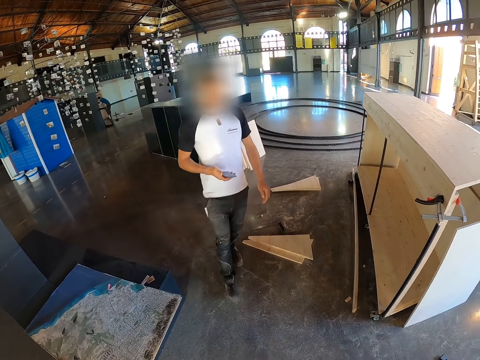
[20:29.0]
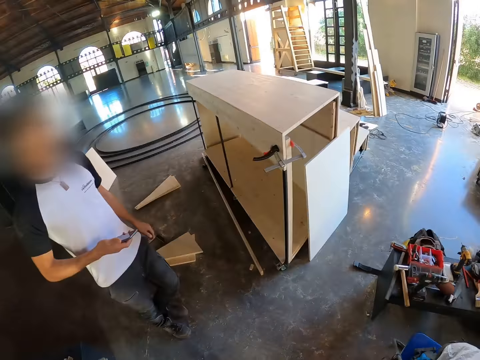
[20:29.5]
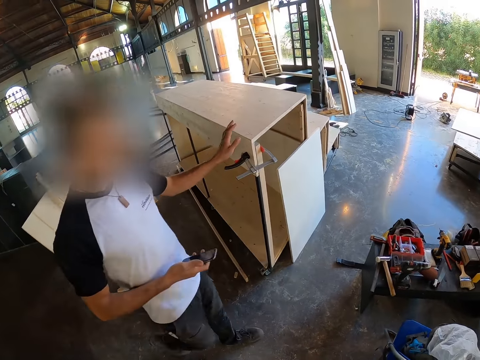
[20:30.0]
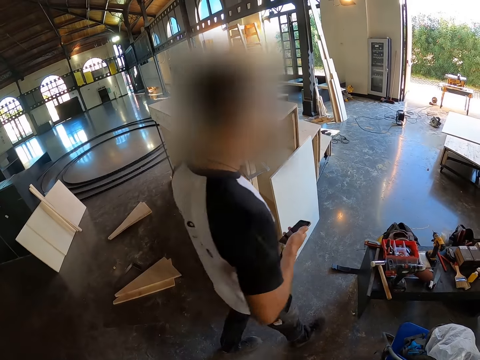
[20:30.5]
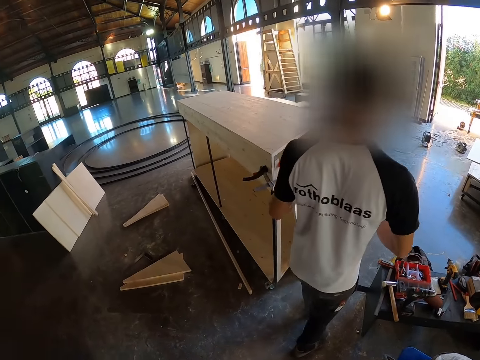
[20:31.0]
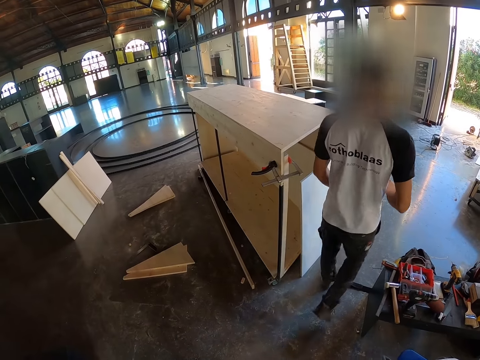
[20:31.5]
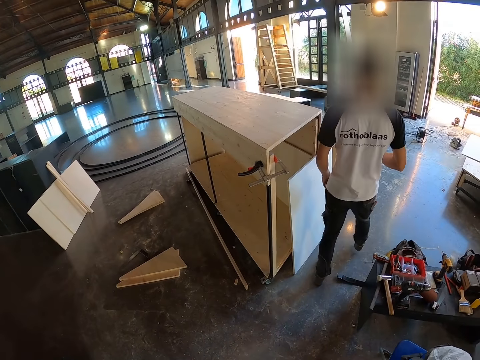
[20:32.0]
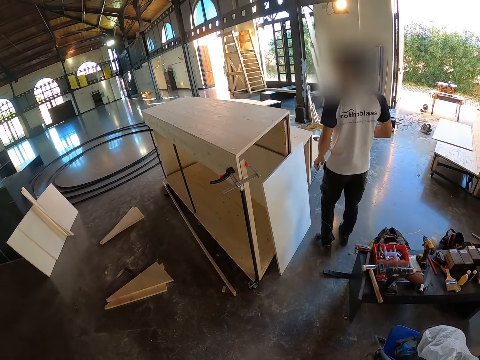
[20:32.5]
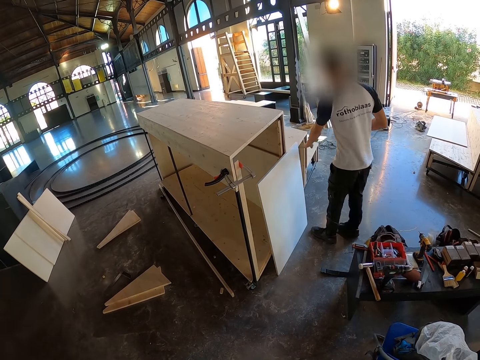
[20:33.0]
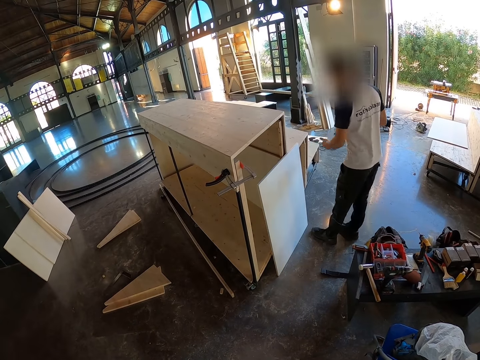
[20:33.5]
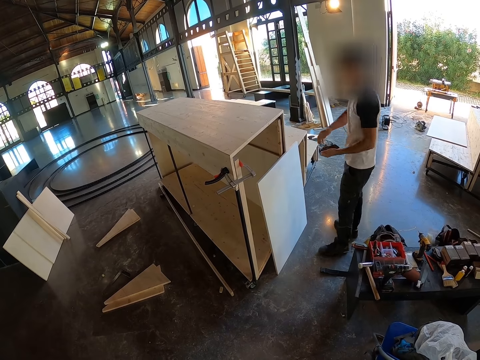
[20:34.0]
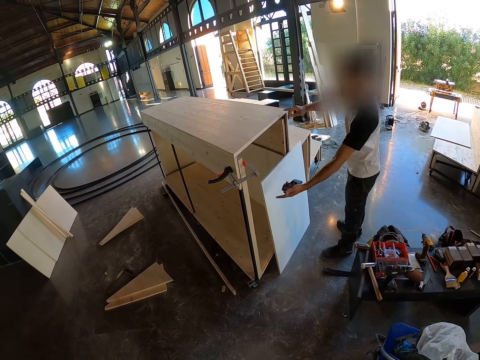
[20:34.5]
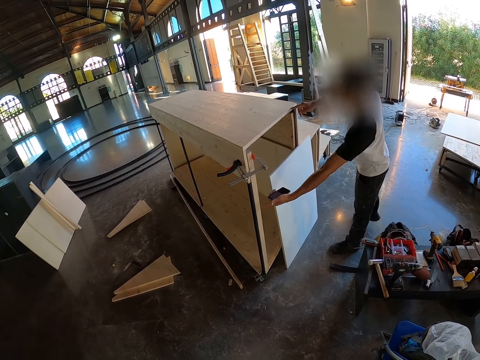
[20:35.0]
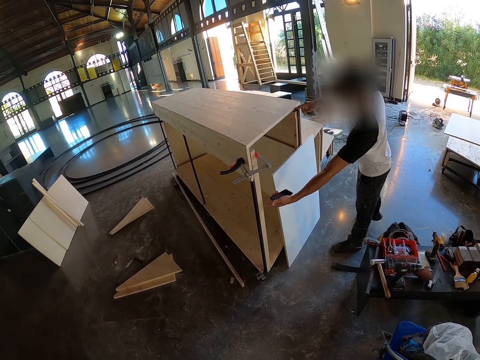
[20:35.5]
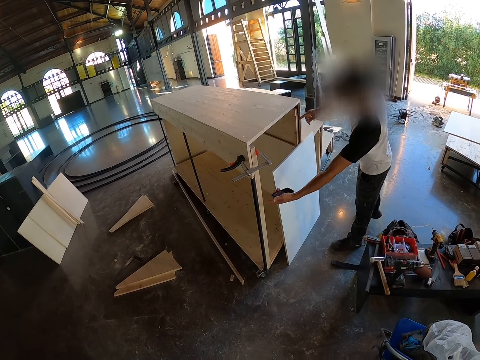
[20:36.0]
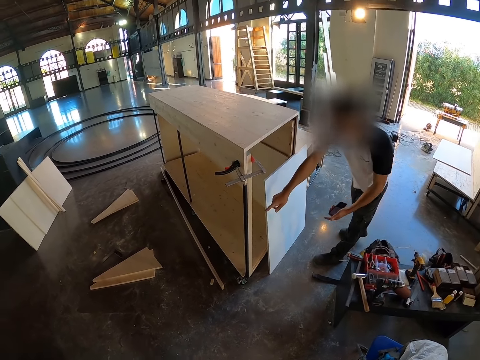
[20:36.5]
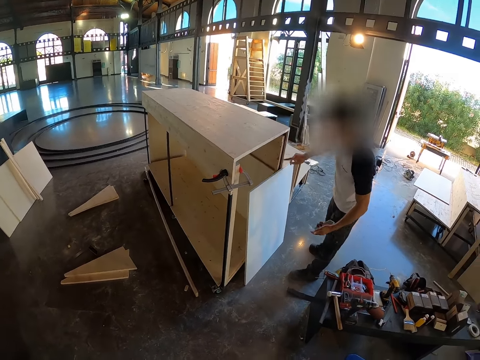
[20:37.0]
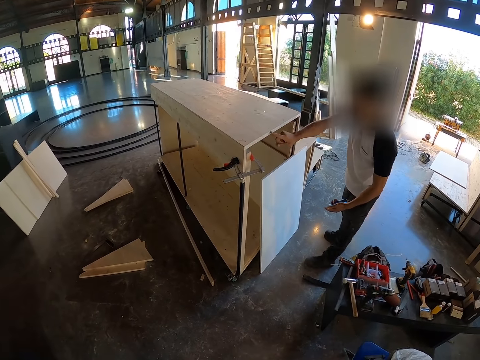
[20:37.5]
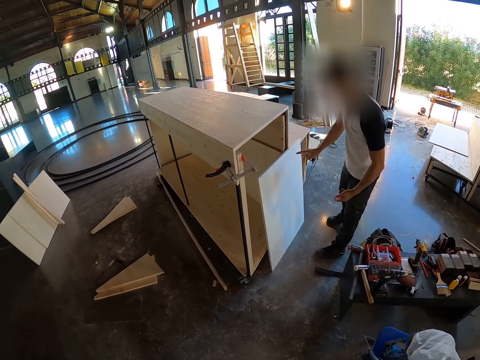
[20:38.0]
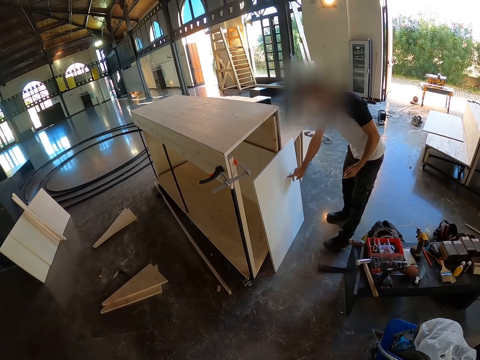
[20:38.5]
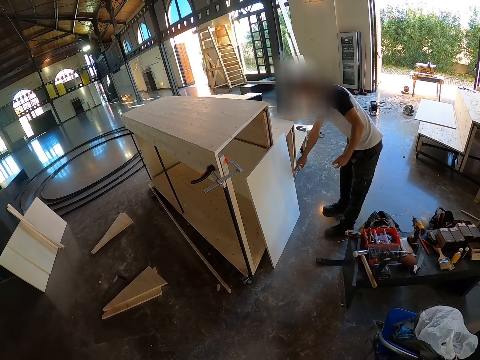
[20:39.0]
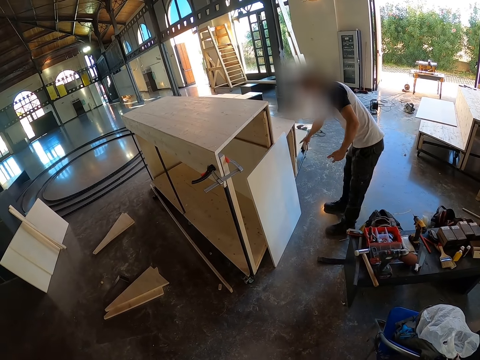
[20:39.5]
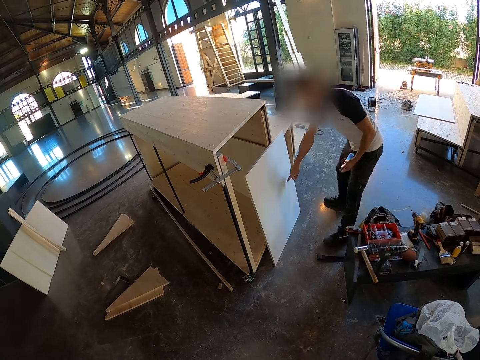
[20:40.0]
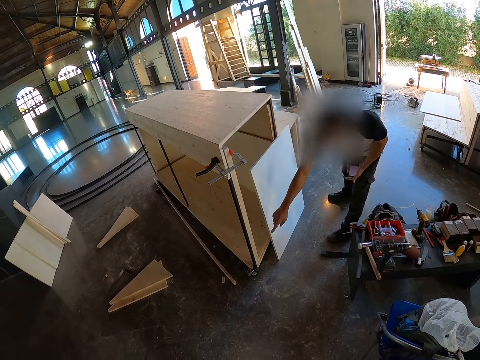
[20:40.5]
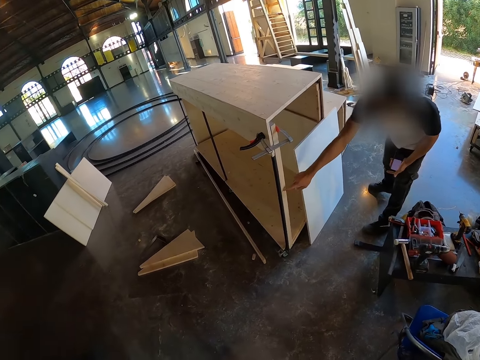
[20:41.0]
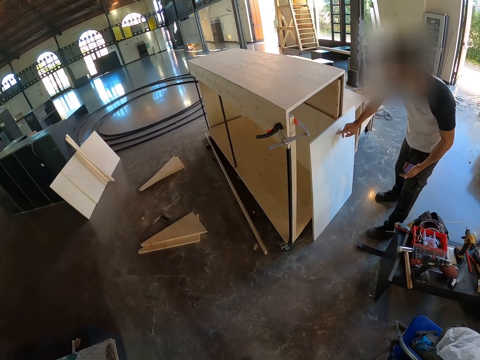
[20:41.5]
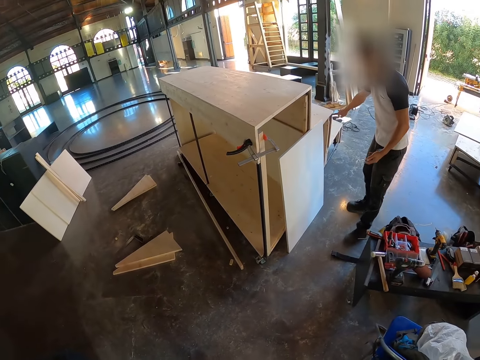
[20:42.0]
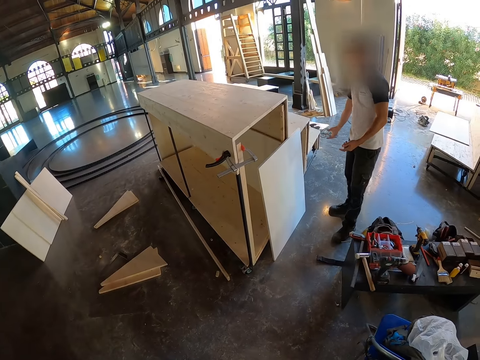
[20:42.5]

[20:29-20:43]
The man walks. He touches the furniture with his left hand, holds the plywood, and touches the furniture with his left hand again. He passes the phone from his right hand to his left hand. He illustrates. He touches the furniture with his right hand. He touches the furniture with his left hand. He touches a plank of wood on the floor with his right hand. He touches the furniture with his right hand. He touches the plank of wood on the floor with his right hand. He touches the furniture with his right hand.

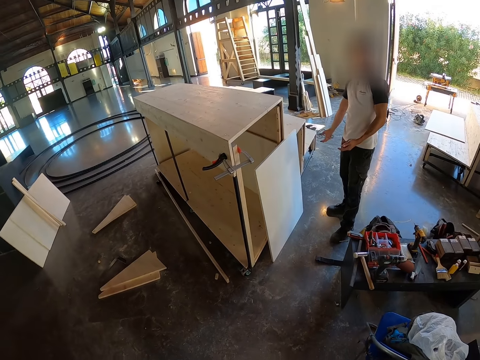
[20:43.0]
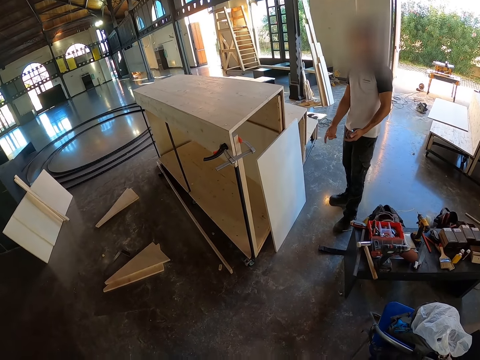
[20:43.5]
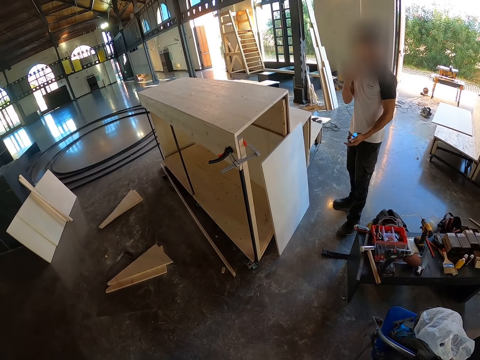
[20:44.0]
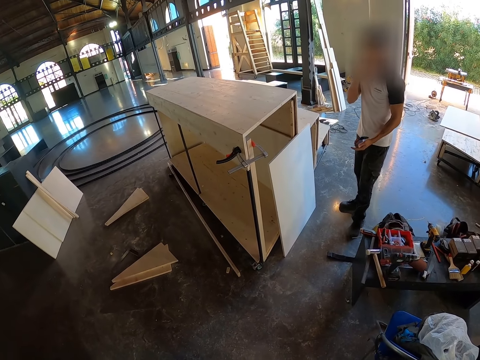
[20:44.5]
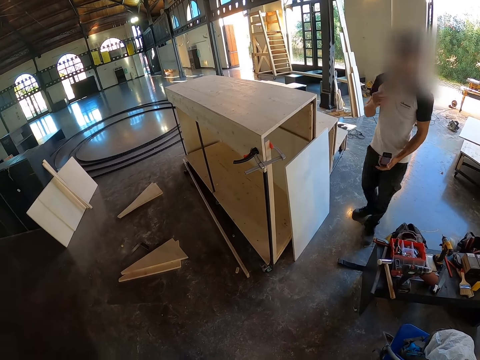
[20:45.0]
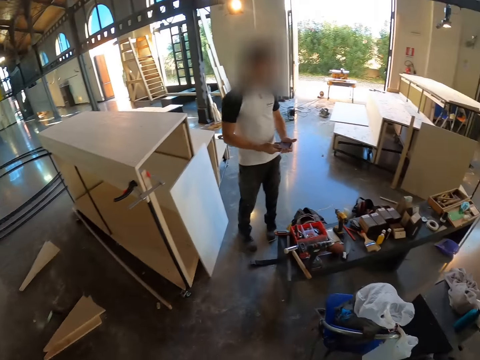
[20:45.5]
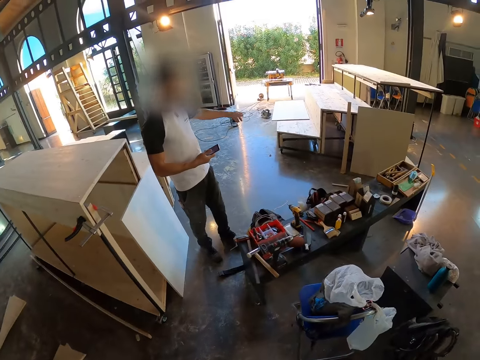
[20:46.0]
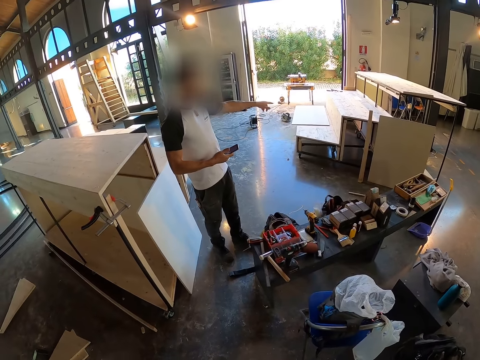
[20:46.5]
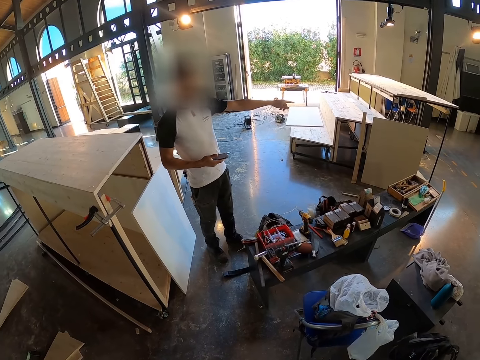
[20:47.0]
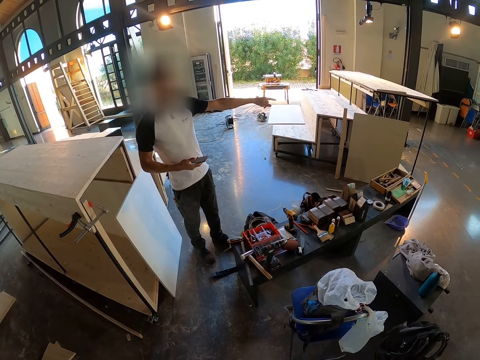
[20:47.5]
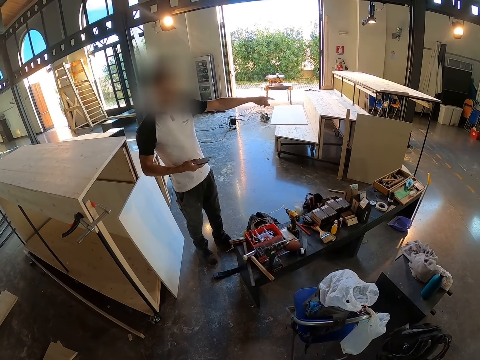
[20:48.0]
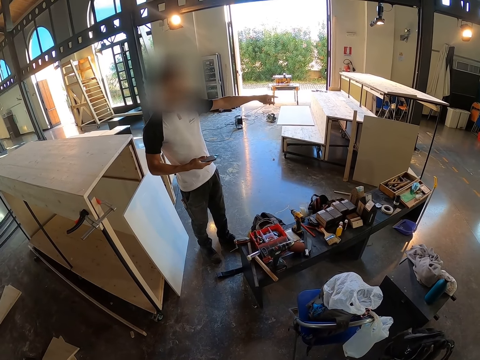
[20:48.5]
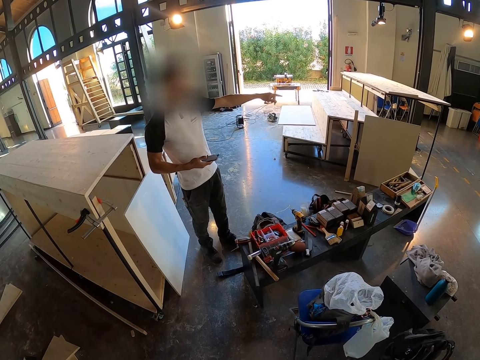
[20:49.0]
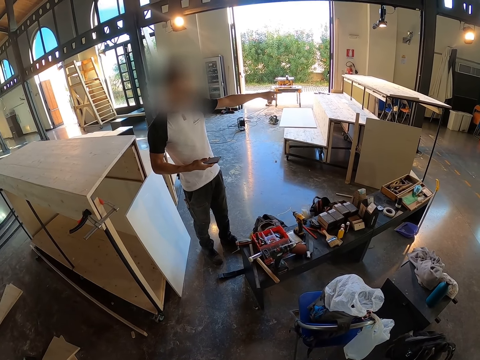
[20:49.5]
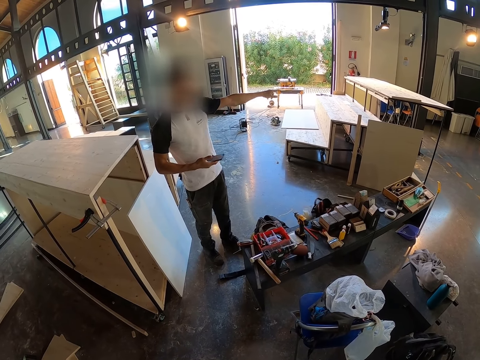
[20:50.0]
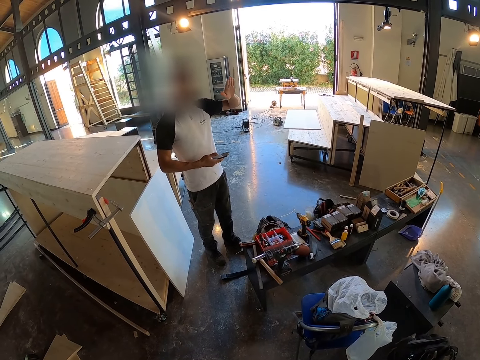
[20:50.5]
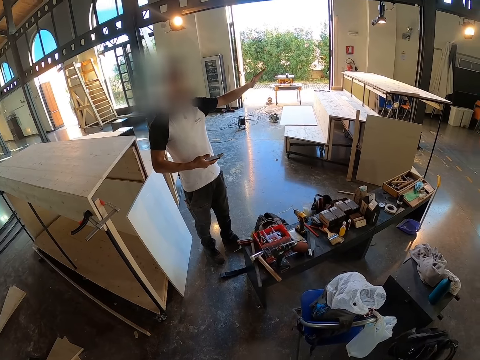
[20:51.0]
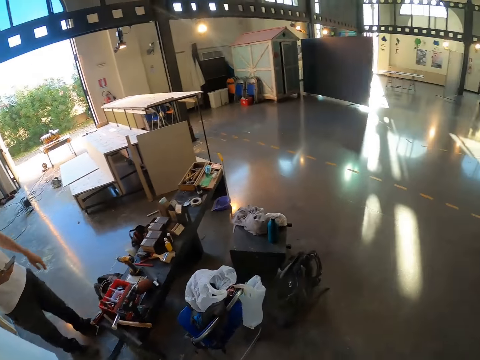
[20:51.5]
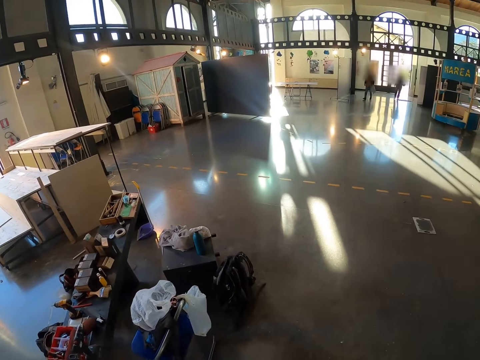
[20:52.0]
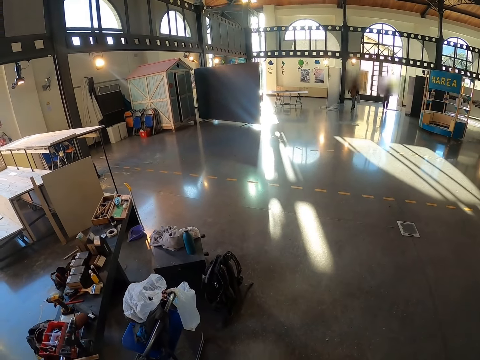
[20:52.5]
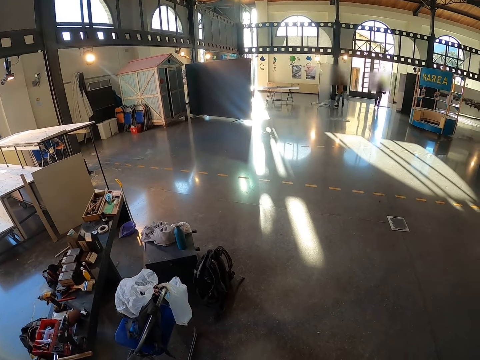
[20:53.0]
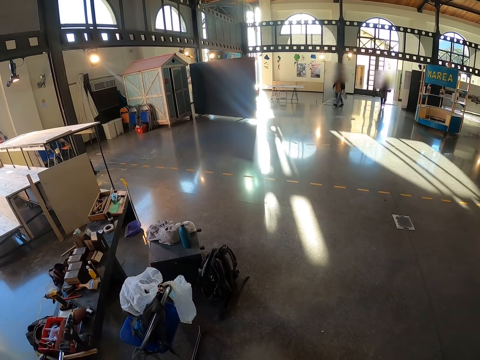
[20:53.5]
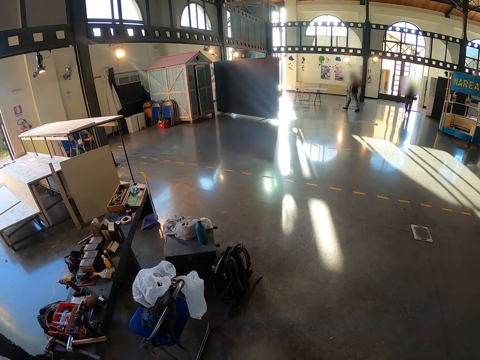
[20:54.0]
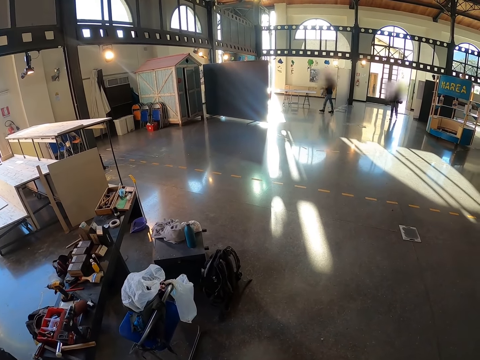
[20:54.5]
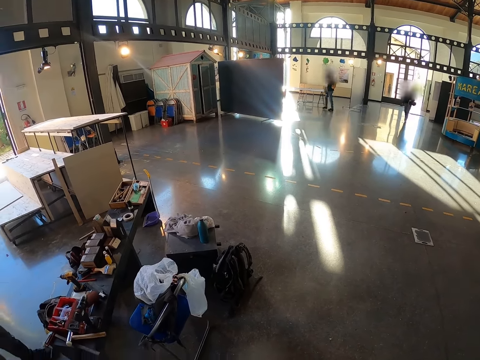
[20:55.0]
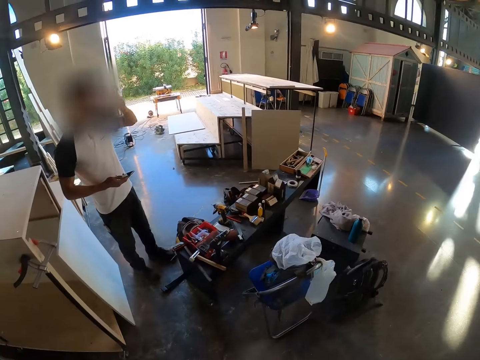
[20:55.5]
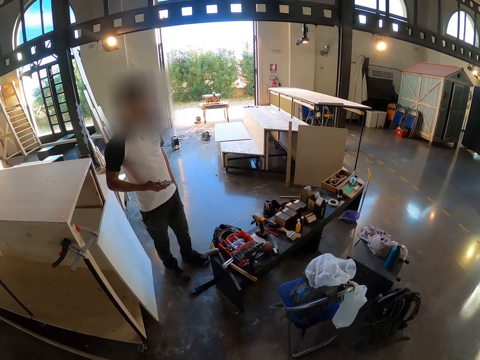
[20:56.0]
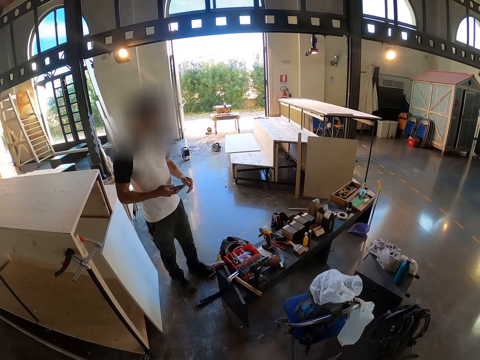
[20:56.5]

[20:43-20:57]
The man stands. He touches his face with his right hand. He passes the phone from his left hand to his right hand. He interacts with the camera wearer. He points. Another man walks.
